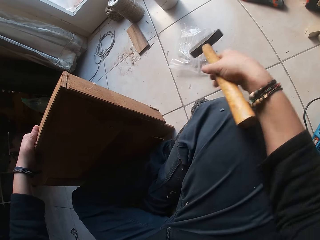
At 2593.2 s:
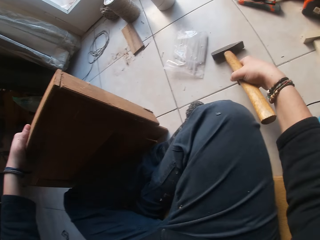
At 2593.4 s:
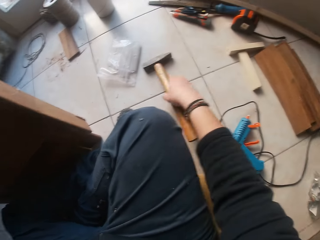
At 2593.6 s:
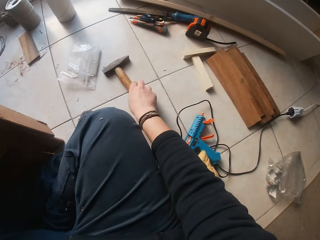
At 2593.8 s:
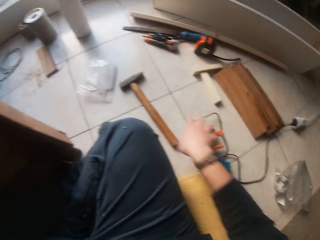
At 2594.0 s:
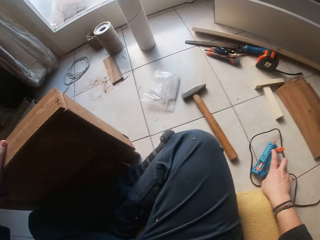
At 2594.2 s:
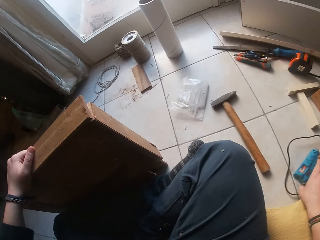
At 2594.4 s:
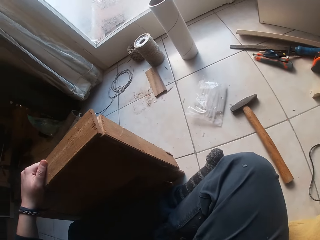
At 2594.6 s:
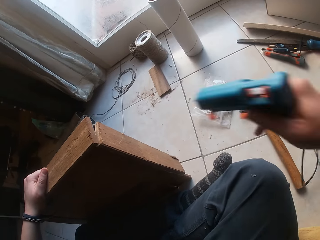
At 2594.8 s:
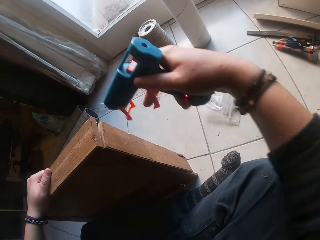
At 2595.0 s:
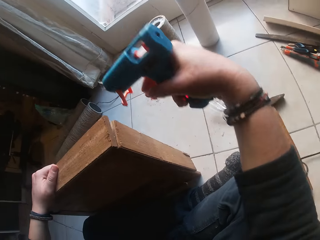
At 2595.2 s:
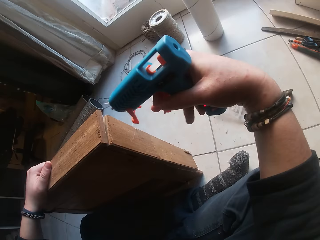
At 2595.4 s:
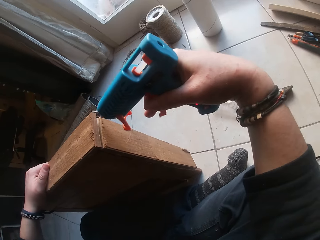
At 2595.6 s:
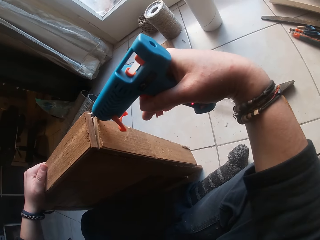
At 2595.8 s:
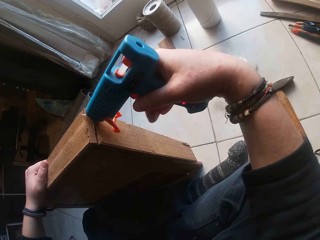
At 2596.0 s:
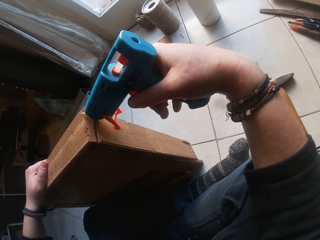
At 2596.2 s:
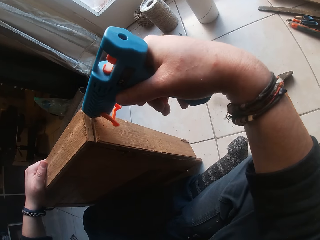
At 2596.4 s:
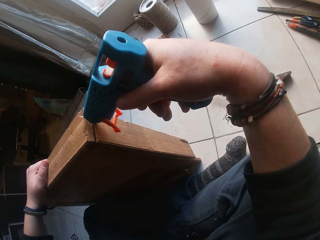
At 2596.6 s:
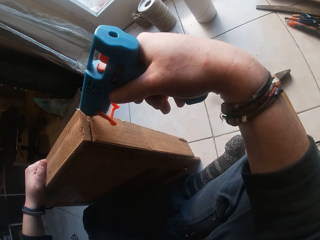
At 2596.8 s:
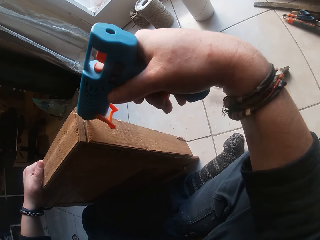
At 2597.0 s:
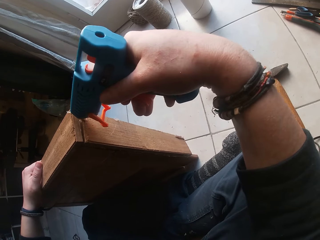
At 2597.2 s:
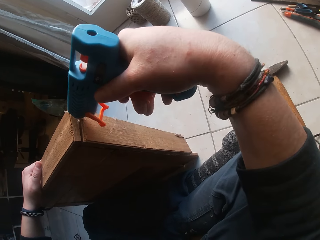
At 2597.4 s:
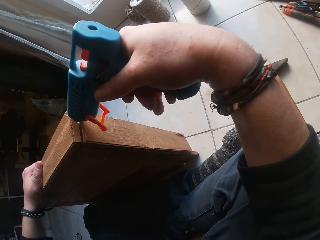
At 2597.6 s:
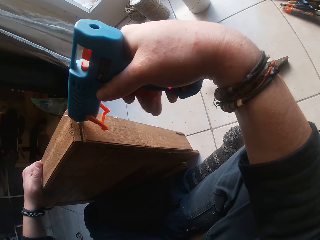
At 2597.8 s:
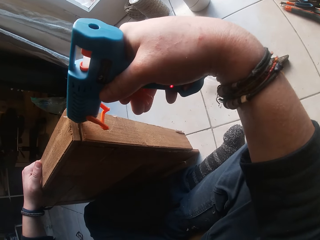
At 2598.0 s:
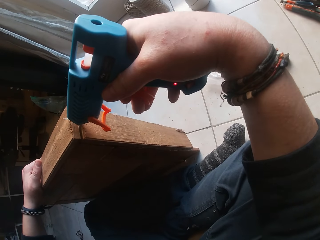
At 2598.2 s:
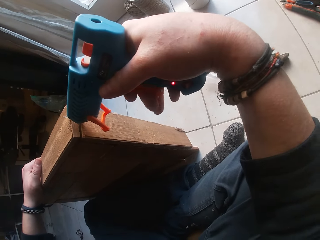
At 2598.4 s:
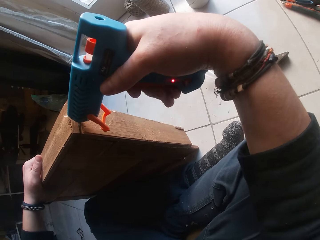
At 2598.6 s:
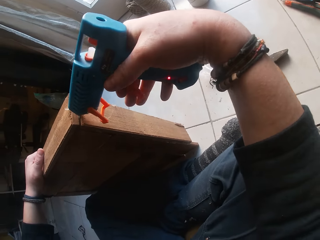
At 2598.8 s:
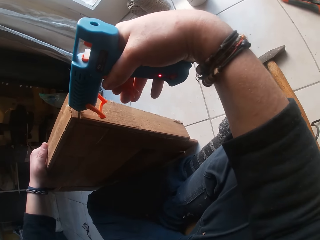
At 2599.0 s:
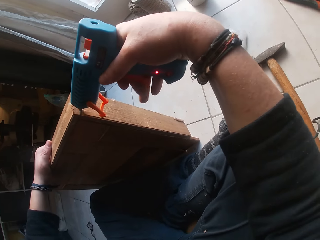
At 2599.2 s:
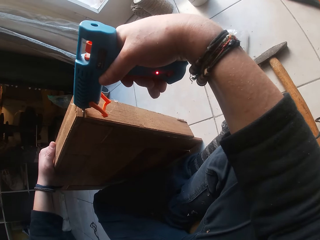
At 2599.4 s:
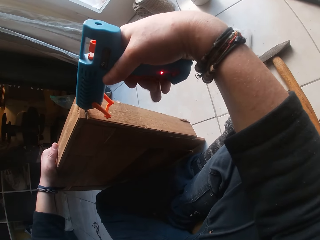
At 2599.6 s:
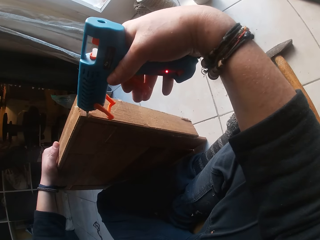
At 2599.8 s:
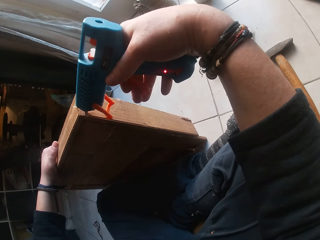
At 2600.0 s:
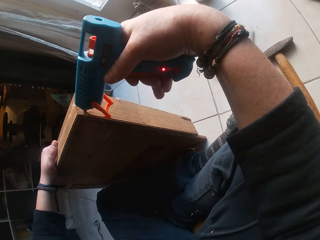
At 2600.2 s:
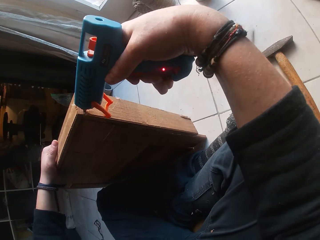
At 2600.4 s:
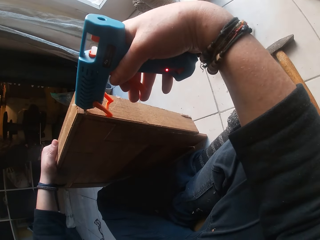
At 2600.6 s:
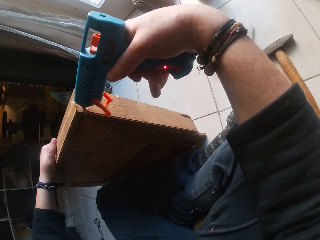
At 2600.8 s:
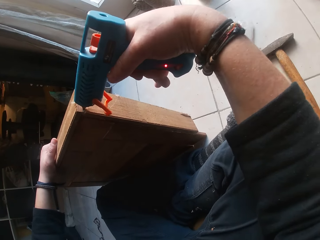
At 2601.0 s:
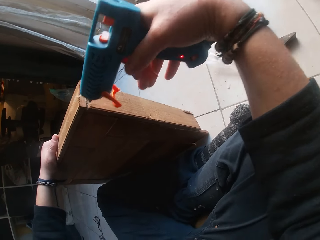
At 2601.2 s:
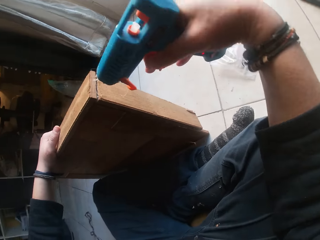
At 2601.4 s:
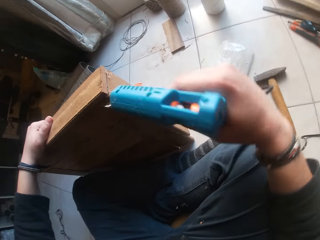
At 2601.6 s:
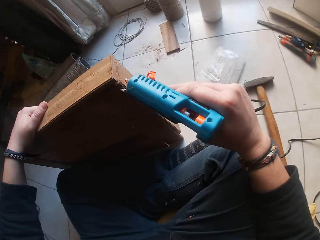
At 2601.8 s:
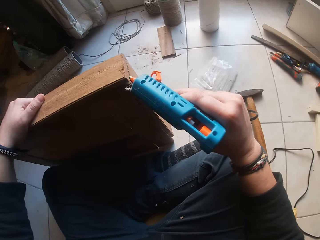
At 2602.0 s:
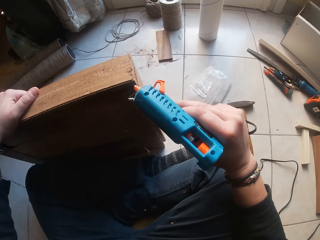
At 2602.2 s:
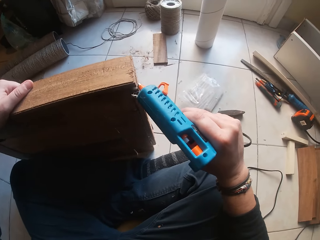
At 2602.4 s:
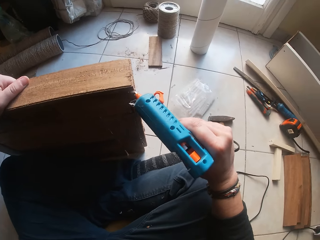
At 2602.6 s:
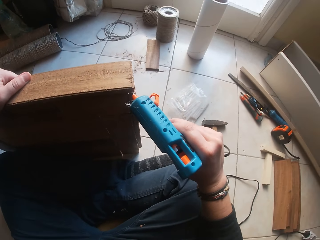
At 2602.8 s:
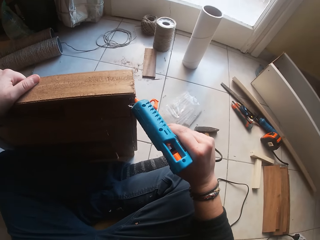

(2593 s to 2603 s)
The camera wearer drops the hammer on the floor. He picks the glue gun on the floor with his right hand. He applies glue to the piece of wood on the floor with the glue gun.

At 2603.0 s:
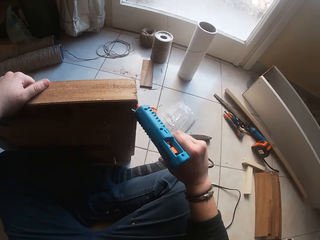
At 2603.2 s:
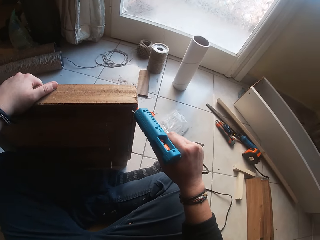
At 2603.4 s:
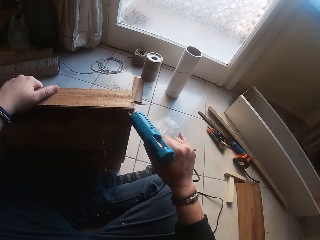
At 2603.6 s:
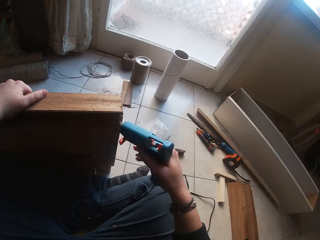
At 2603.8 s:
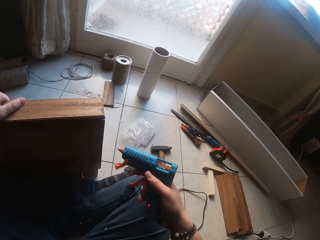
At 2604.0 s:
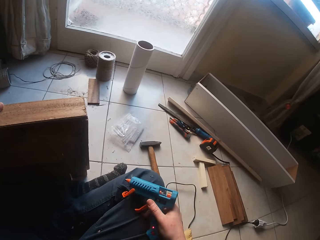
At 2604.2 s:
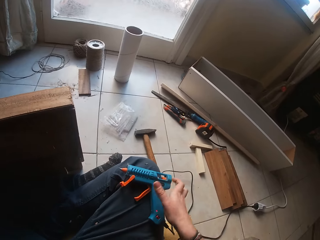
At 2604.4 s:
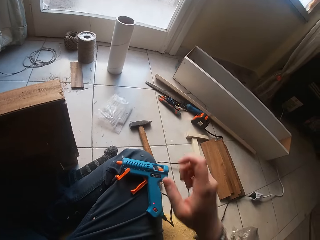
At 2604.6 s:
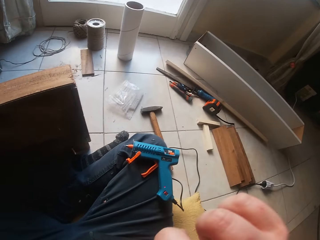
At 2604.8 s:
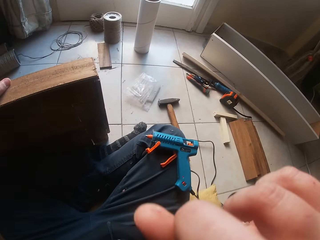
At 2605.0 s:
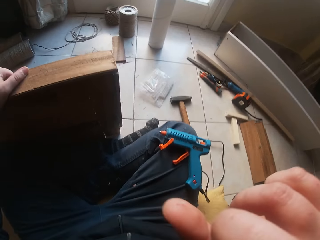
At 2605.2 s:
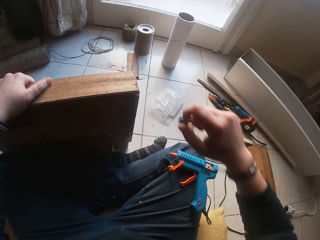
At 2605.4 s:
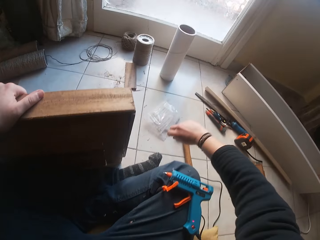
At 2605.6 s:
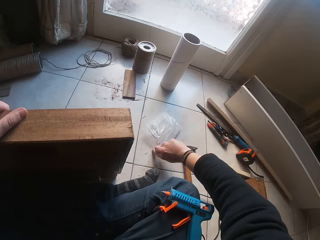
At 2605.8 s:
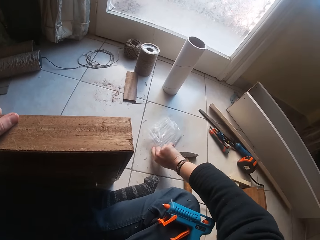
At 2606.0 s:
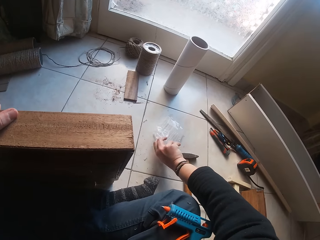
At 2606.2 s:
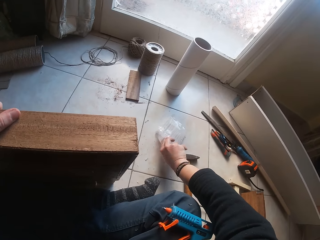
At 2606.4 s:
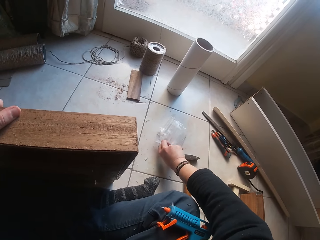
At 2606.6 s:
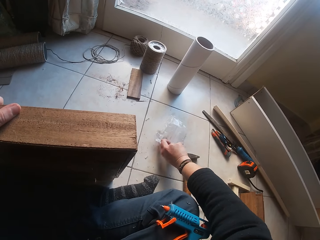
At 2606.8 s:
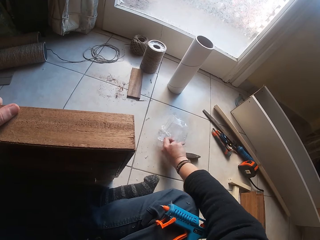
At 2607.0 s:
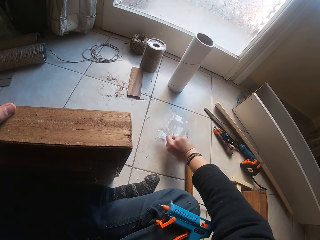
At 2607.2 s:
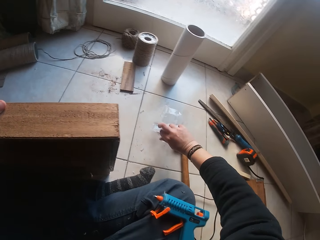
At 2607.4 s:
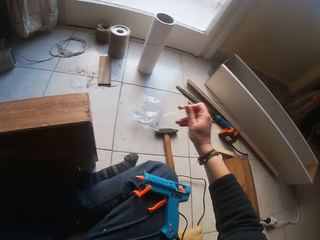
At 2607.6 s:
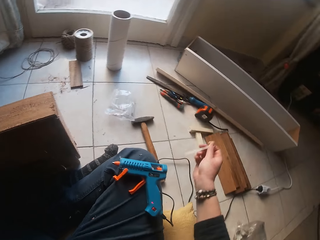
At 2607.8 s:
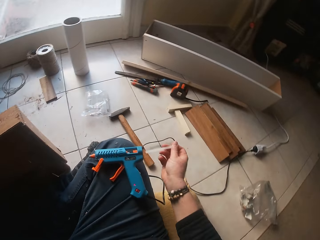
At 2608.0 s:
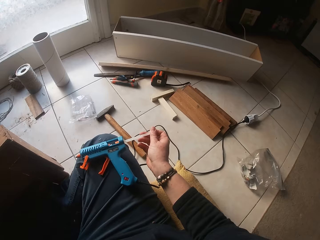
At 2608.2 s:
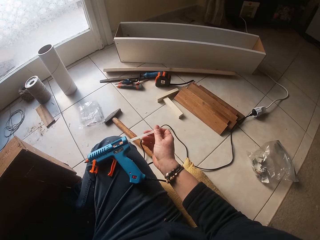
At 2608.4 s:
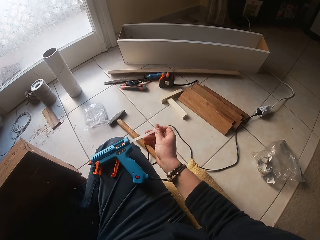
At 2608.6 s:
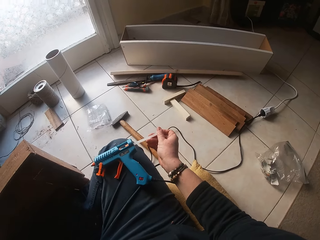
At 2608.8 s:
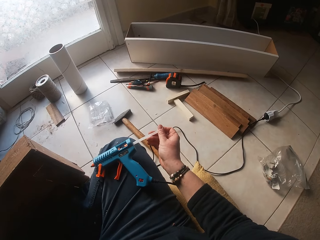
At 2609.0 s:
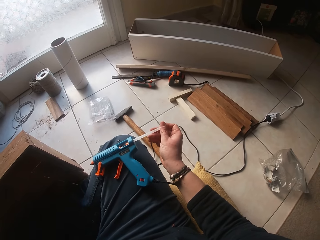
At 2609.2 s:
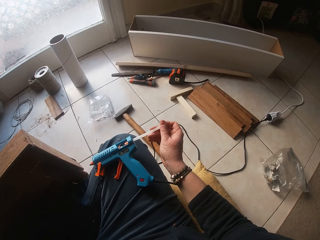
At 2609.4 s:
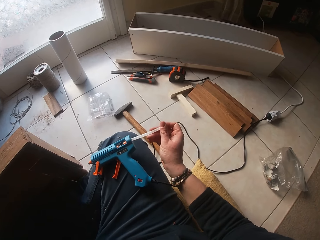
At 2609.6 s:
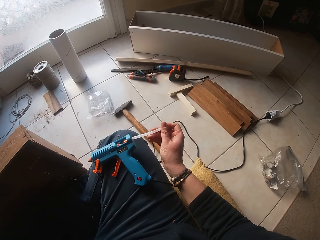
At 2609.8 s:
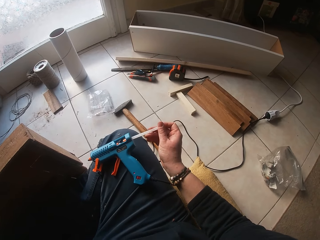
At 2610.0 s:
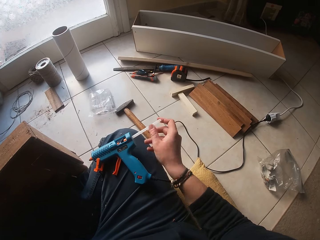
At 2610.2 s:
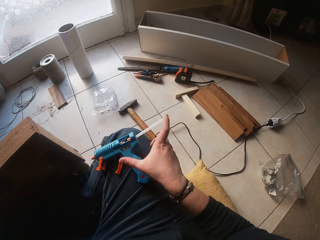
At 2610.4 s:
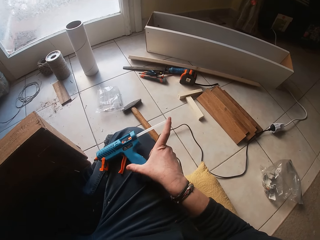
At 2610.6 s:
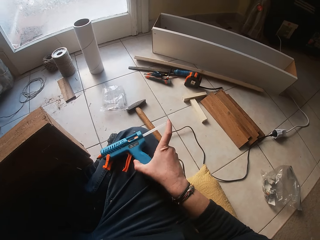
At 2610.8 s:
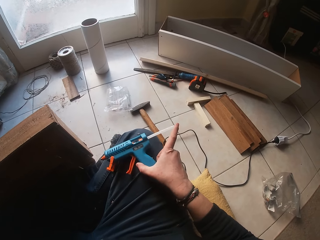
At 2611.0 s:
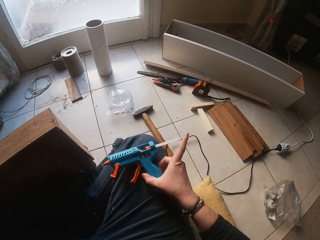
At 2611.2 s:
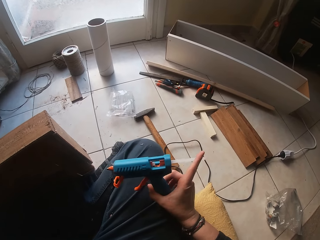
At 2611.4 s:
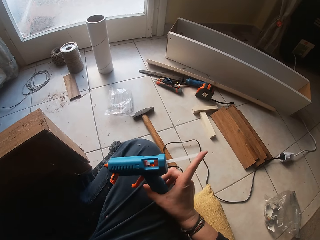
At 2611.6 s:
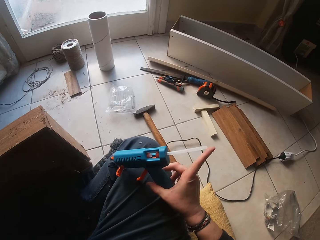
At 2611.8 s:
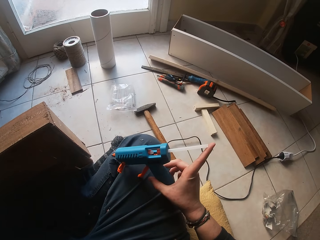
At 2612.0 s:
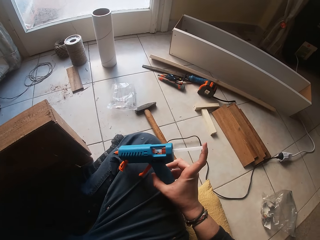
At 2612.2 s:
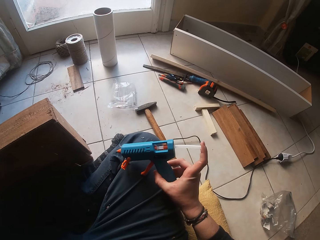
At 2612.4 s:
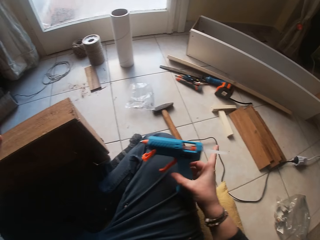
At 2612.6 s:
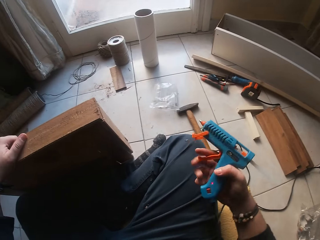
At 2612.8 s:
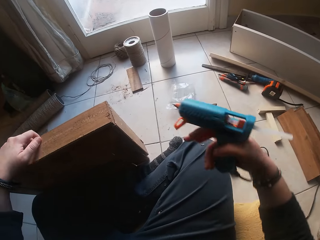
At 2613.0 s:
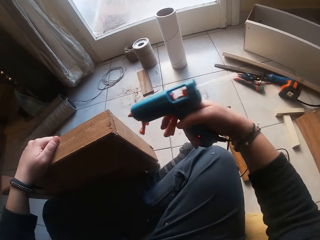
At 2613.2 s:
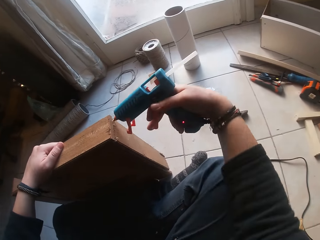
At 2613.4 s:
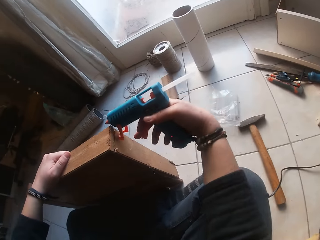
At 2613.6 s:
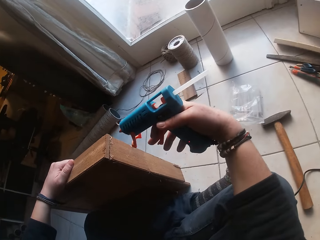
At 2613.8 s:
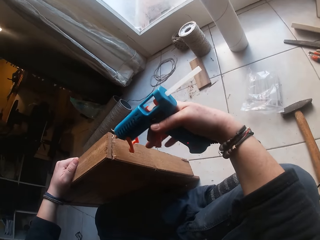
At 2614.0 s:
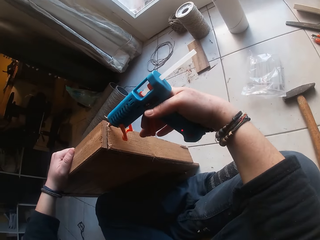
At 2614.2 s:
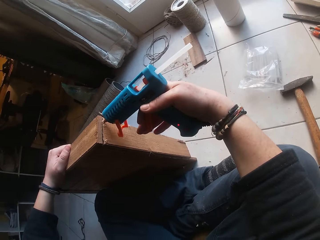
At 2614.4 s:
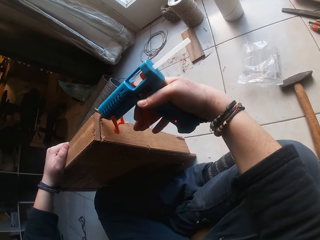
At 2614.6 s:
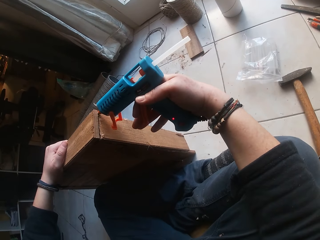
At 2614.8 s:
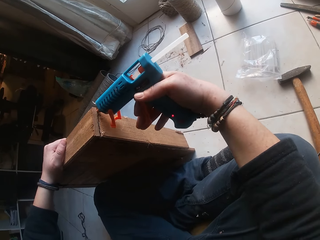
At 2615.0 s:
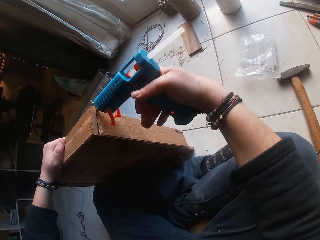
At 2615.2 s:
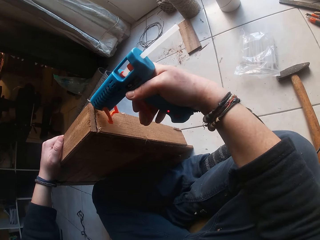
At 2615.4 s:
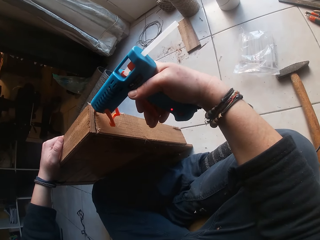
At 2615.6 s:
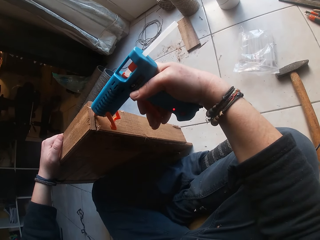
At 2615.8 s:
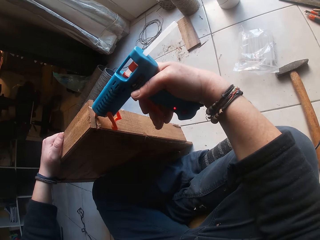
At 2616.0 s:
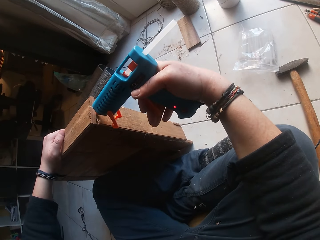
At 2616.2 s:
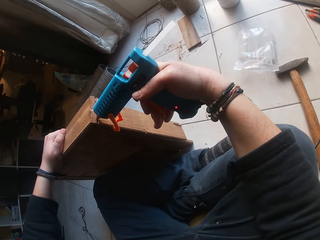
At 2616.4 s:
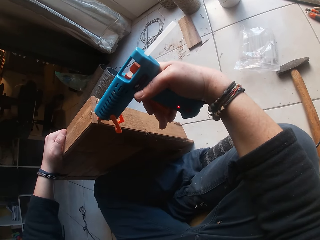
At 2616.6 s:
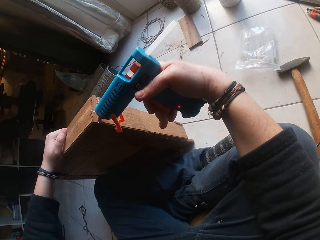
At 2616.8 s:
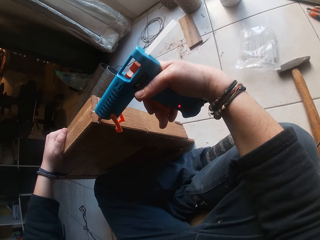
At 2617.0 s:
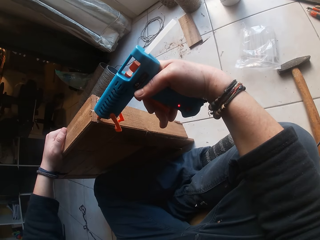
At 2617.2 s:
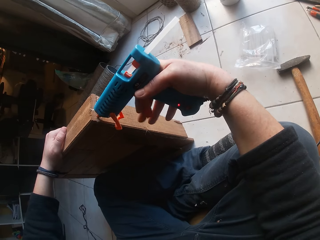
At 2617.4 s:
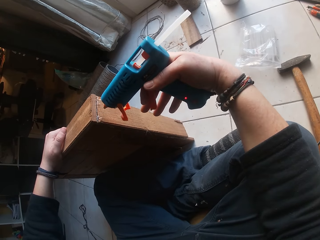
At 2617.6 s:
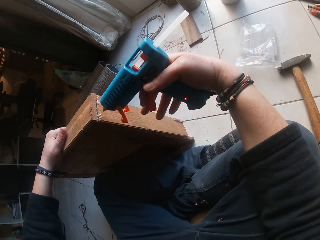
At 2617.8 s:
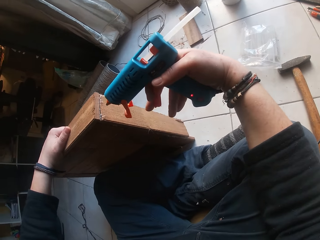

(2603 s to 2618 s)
The camera wearer drops the glue gun on his leg. He lifts the hand. He picks a straw from a nylon on the floor with his right hand. He attaches the straw to the glue gun on his leg. He picks the glue gun on his leg with his right hand. He holds the glue gun. He applies glue to the piece of wood on the floor with the glue gun.
